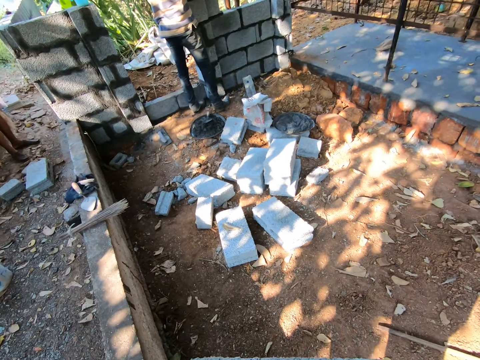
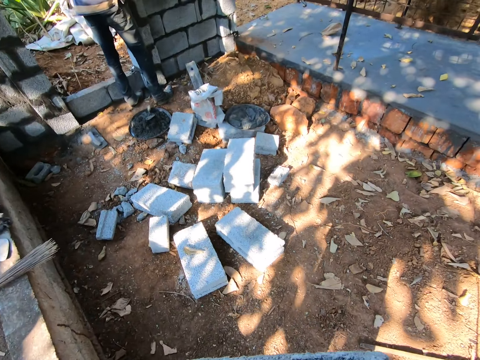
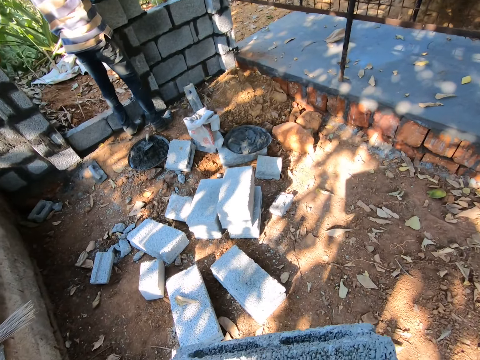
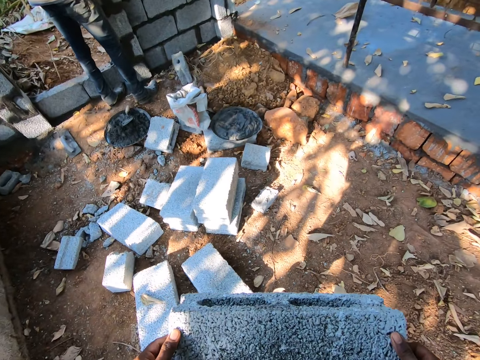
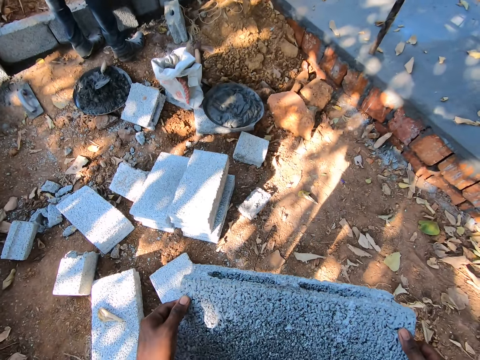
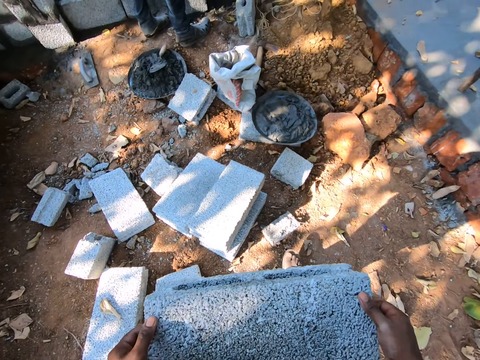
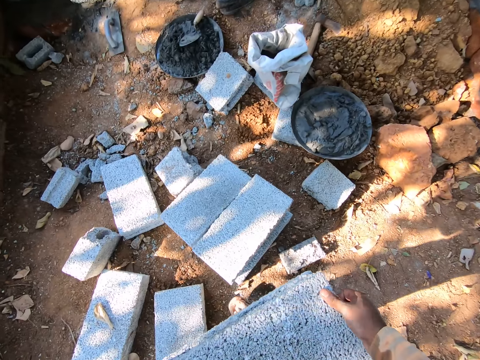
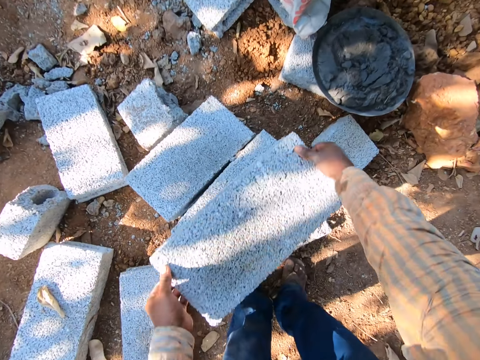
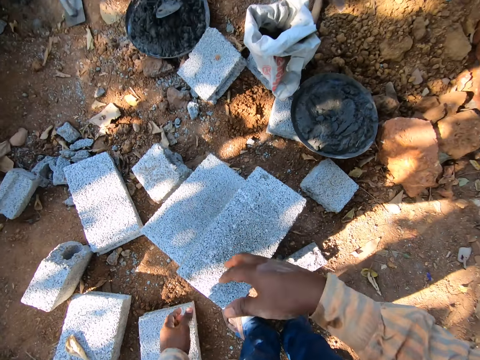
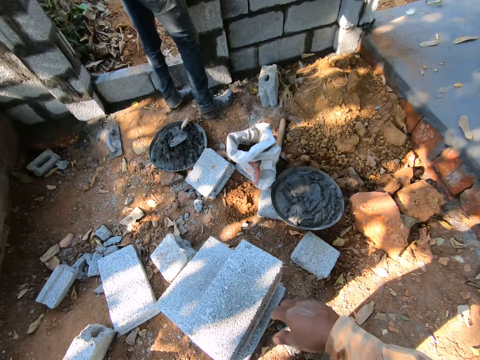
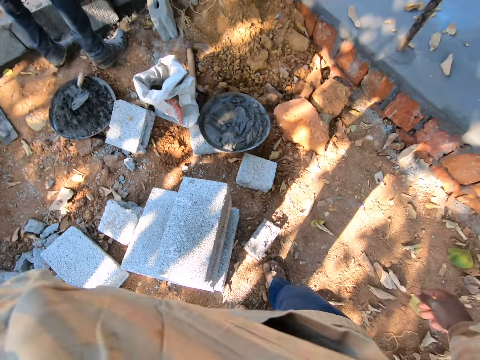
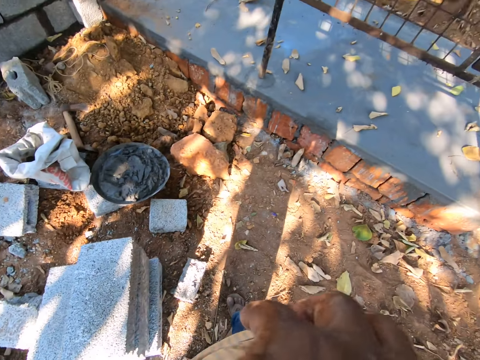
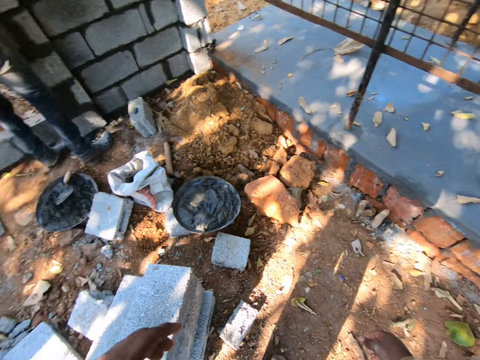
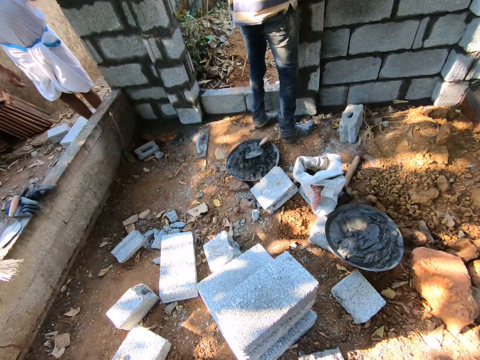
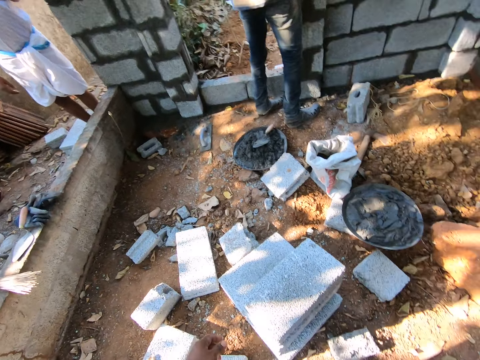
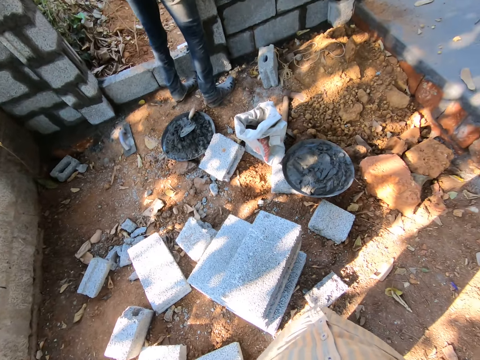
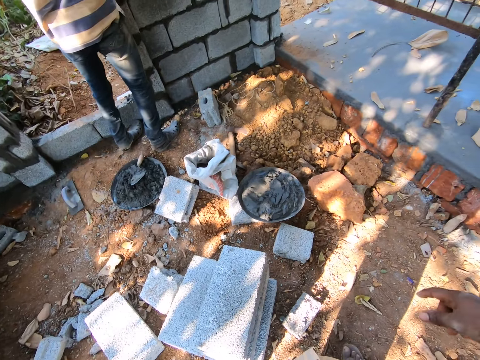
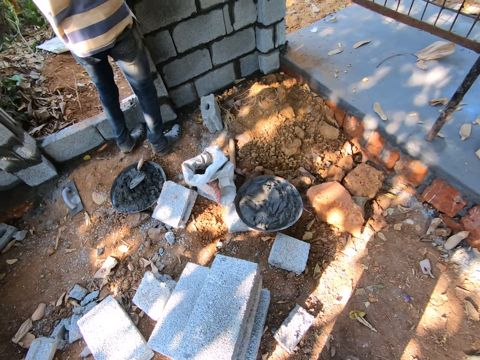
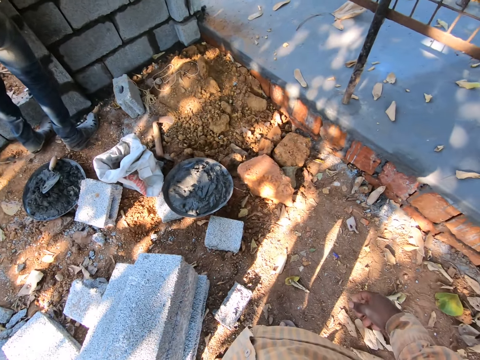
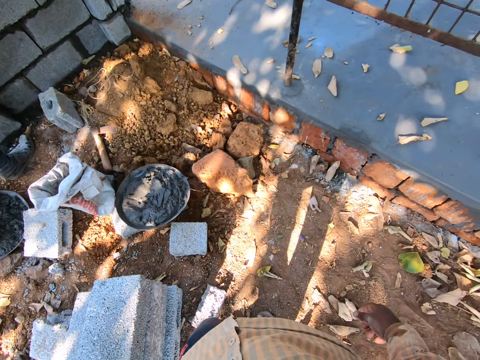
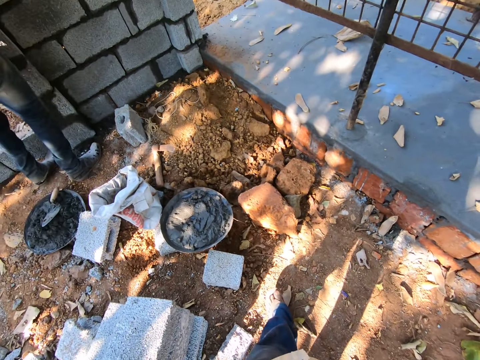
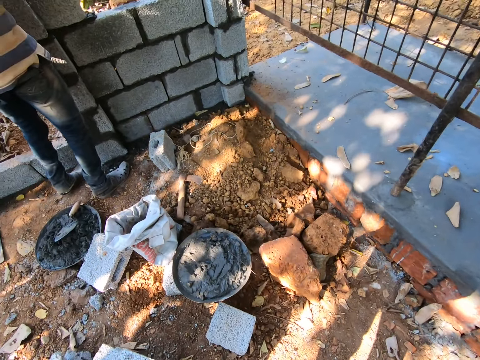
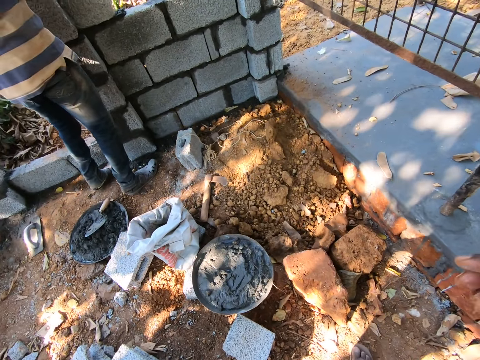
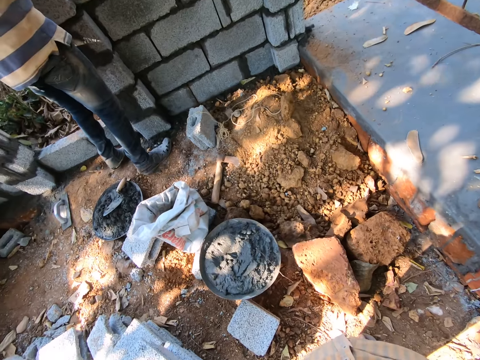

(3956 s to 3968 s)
The camera wearer drops the brick in both hands on a pile of bricks. They move their hands. A man stands close to a wall. The camera wearer wipes their face with a hand. The man stands close to a wall. The camera wearer looks around. The man interacts with a group of people. The camera wearer walks around.

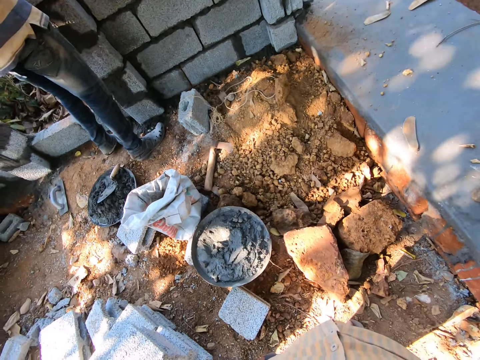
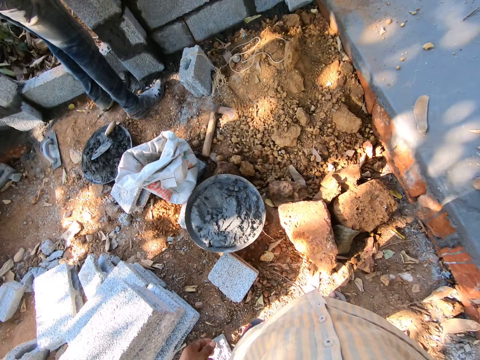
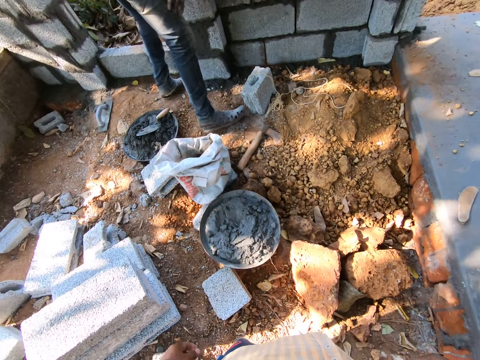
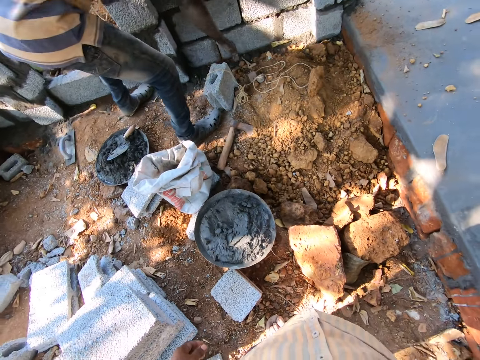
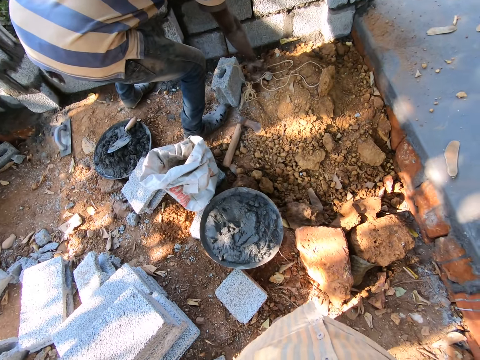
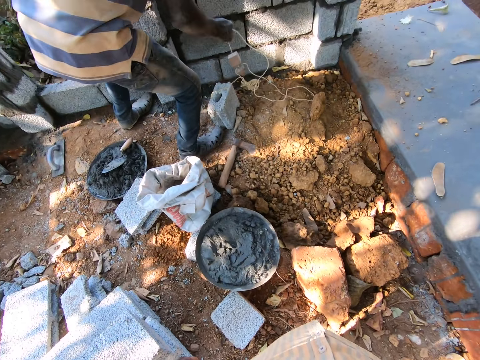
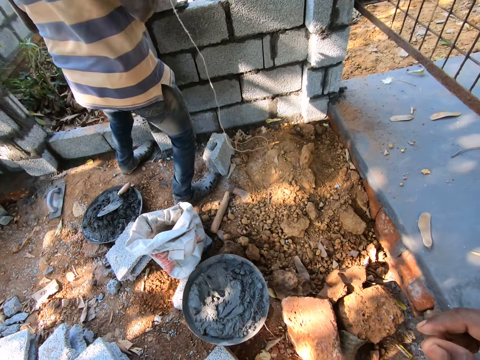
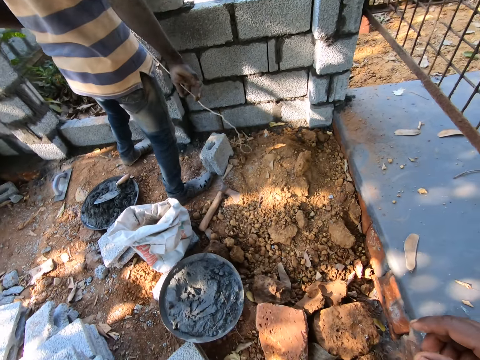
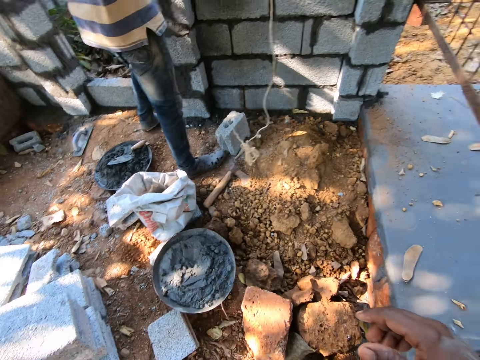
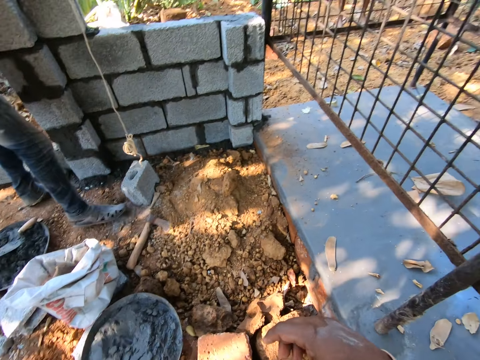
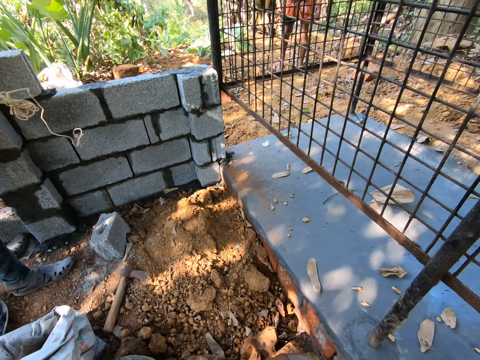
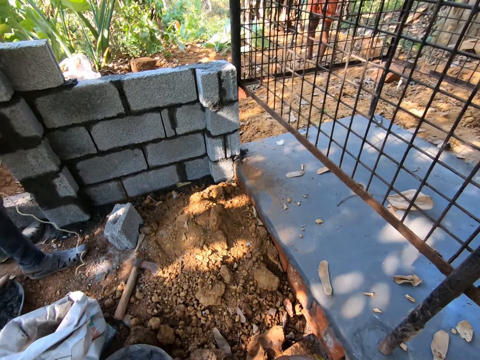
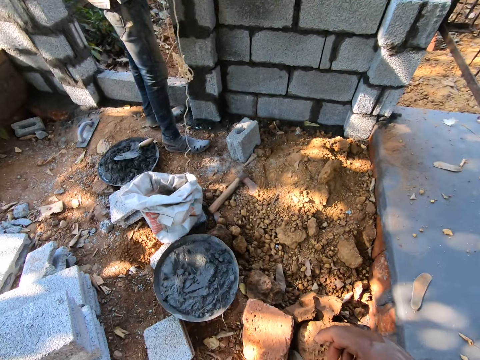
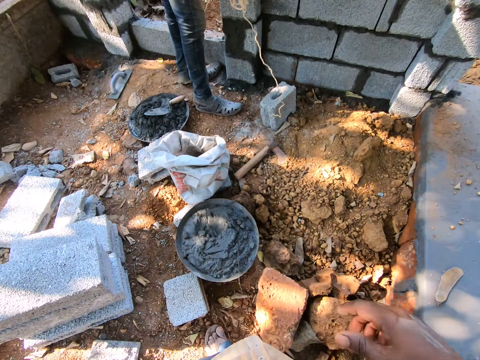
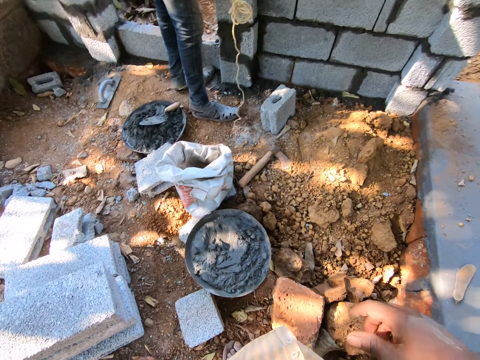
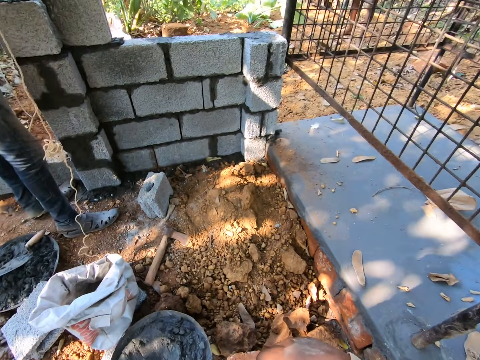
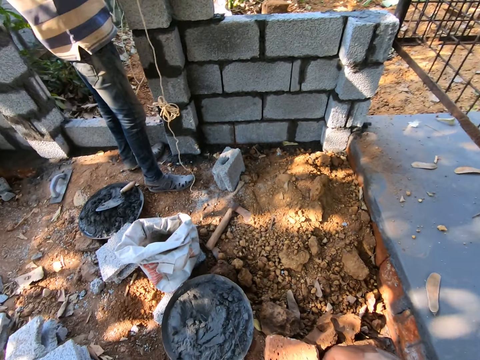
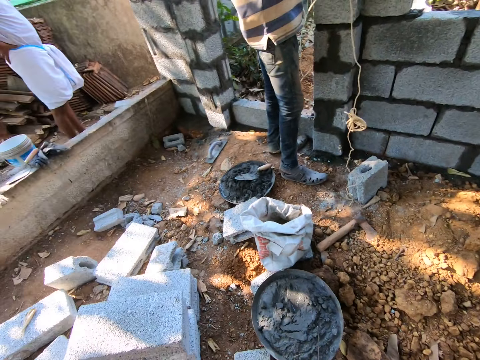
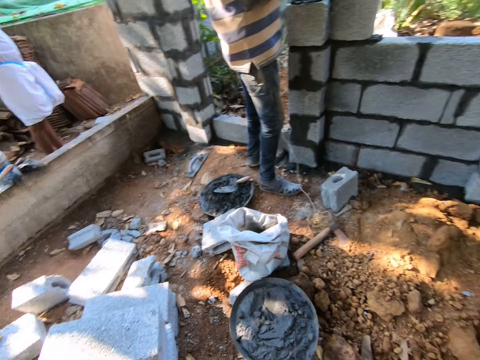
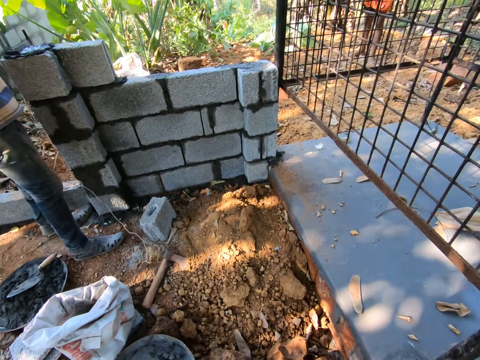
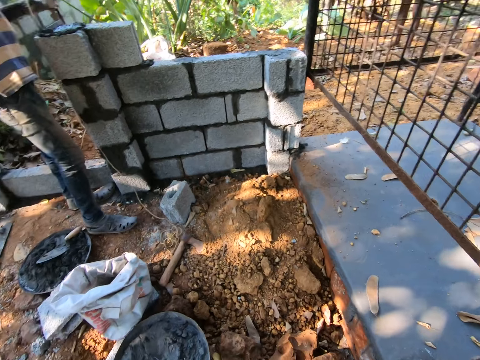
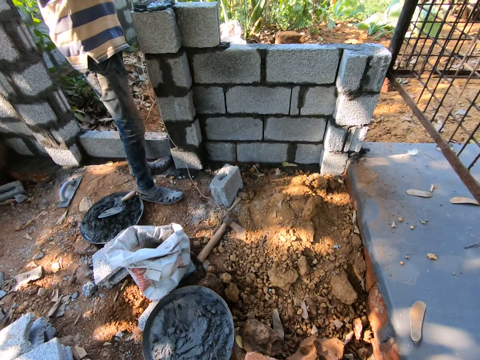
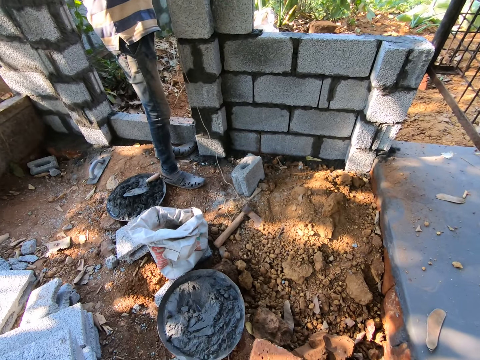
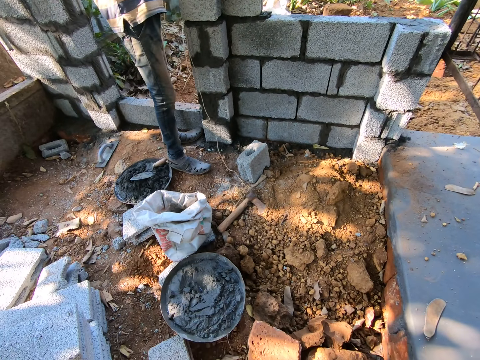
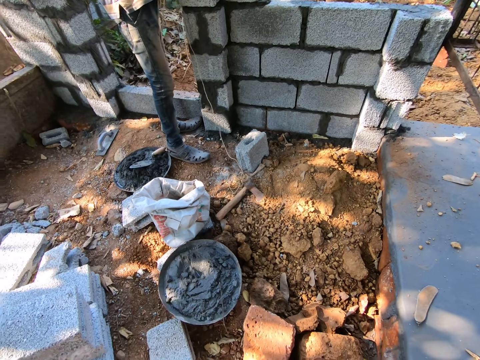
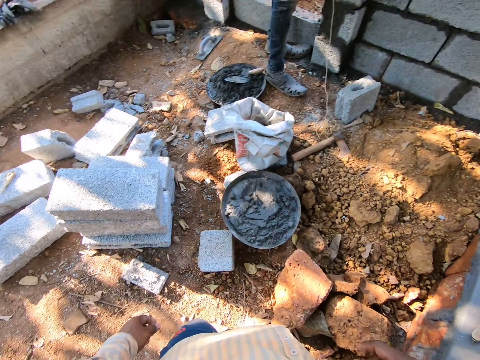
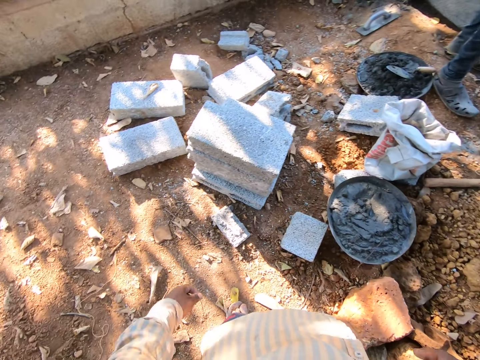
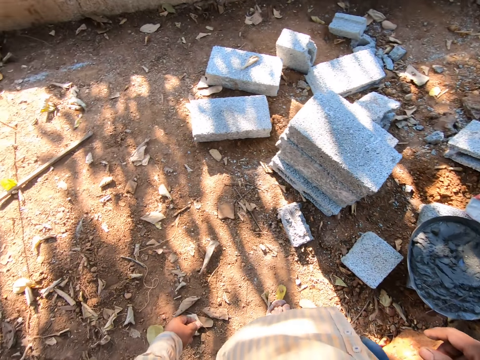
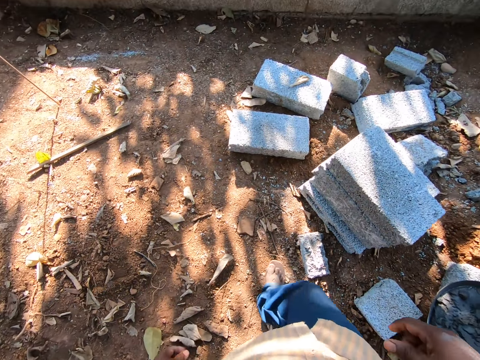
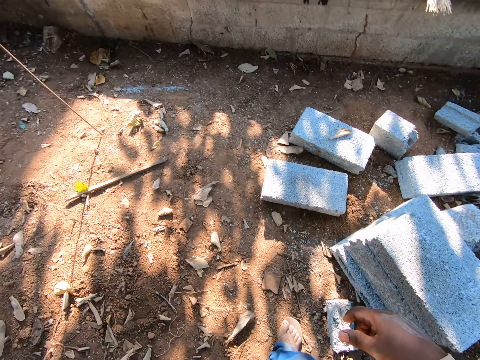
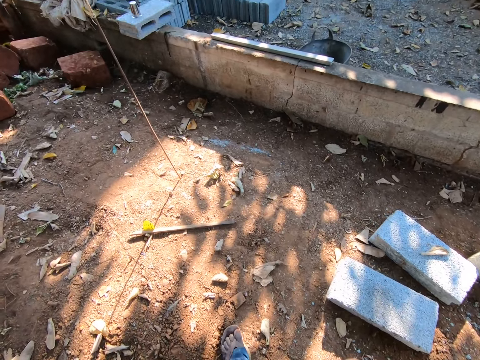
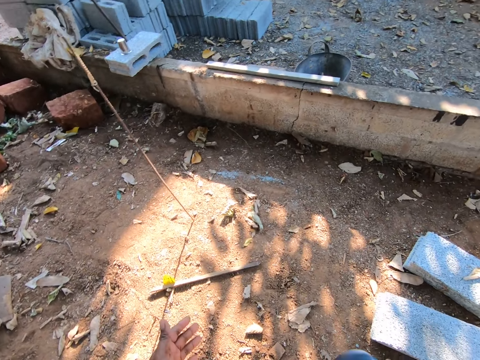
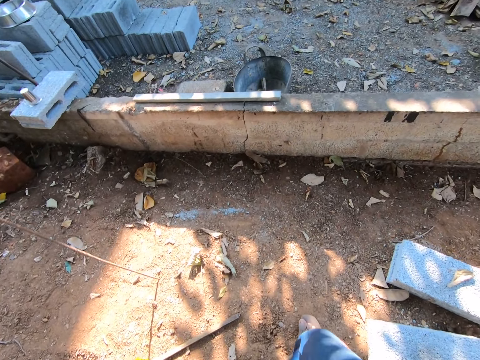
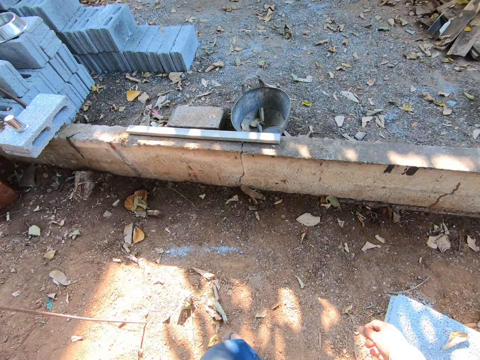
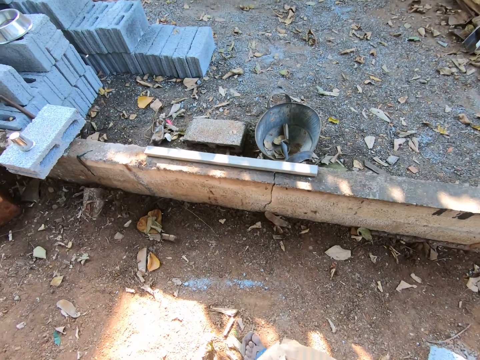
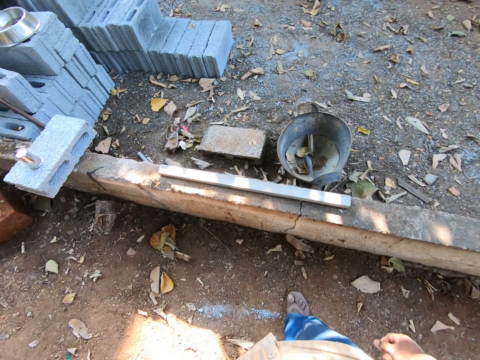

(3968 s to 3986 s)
The camera wearer looks around. A man picks a rope or string with a plumb bob on the floor with his right hand. The man stretches the string. The man interacts with the group of people. The camera wearer walks around.
